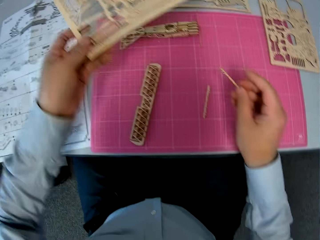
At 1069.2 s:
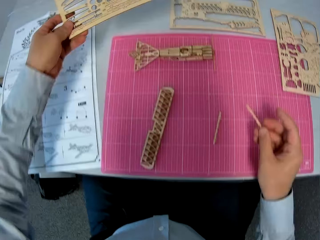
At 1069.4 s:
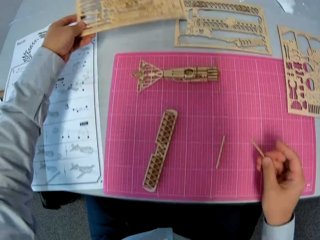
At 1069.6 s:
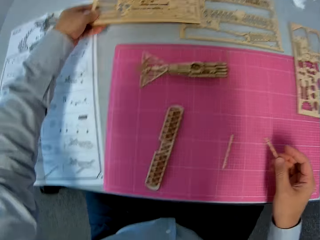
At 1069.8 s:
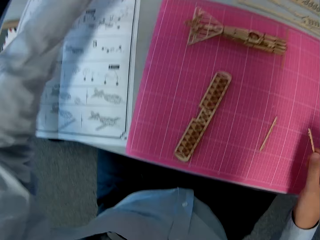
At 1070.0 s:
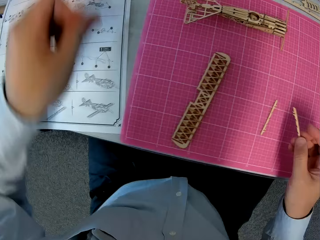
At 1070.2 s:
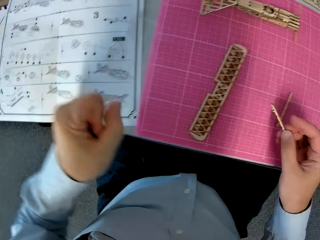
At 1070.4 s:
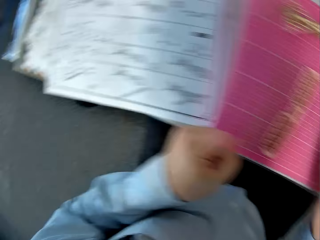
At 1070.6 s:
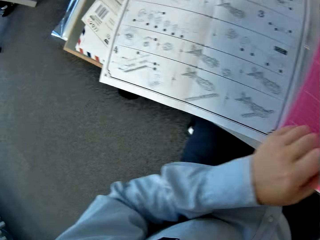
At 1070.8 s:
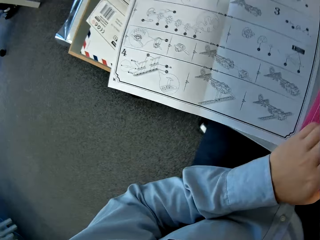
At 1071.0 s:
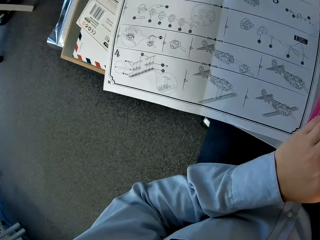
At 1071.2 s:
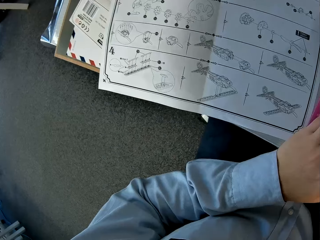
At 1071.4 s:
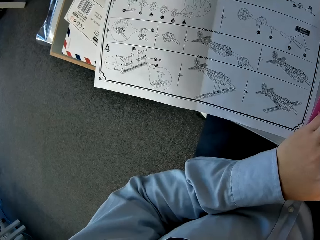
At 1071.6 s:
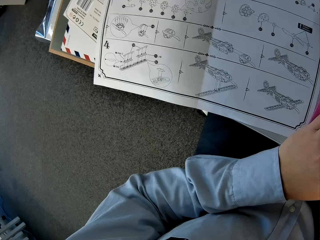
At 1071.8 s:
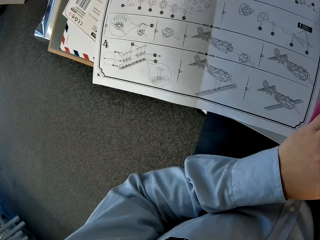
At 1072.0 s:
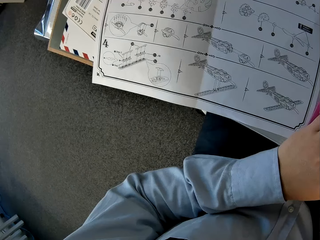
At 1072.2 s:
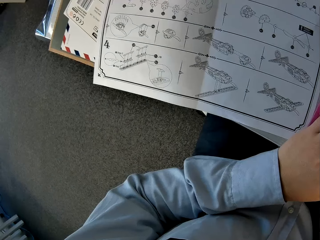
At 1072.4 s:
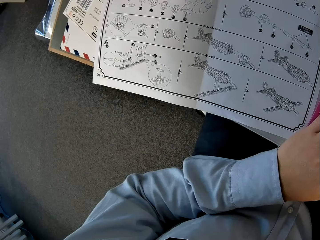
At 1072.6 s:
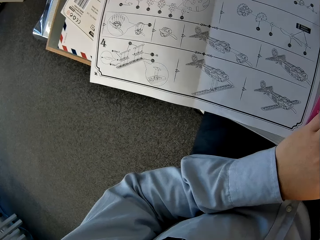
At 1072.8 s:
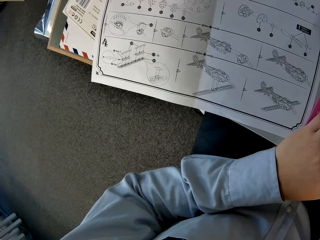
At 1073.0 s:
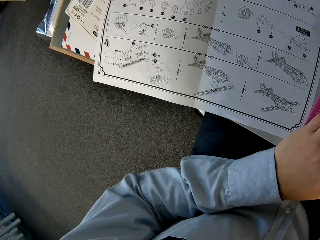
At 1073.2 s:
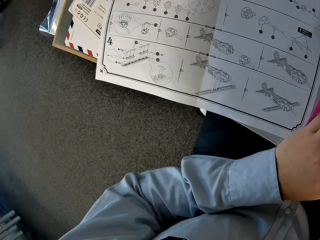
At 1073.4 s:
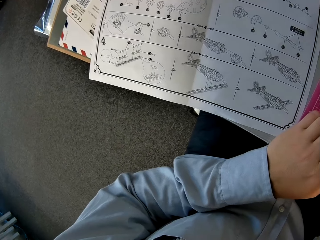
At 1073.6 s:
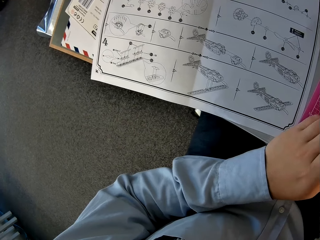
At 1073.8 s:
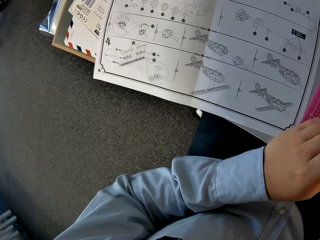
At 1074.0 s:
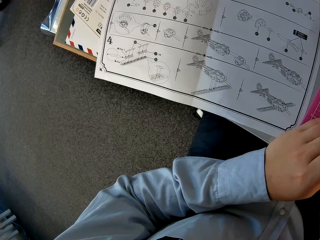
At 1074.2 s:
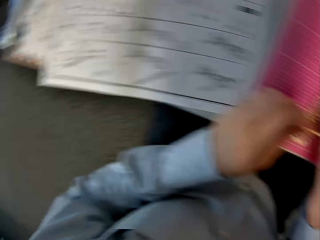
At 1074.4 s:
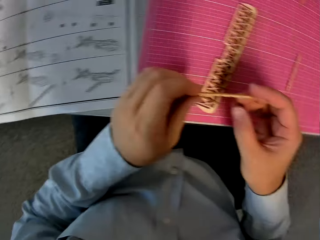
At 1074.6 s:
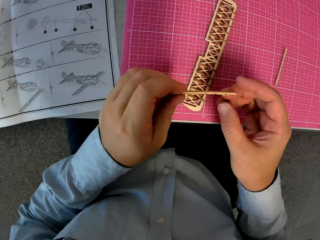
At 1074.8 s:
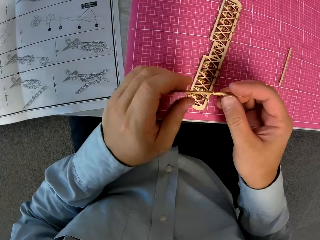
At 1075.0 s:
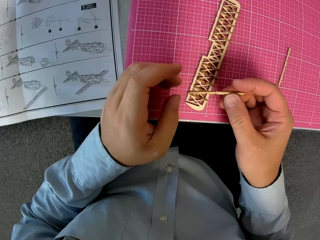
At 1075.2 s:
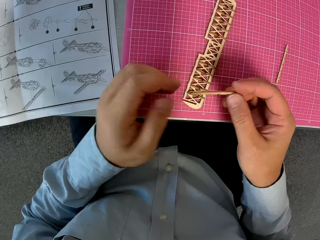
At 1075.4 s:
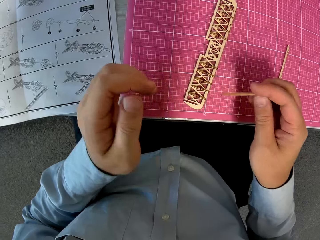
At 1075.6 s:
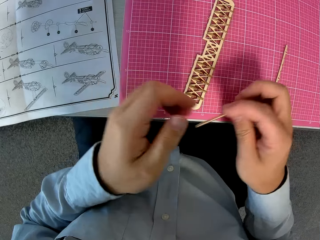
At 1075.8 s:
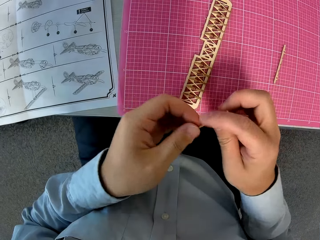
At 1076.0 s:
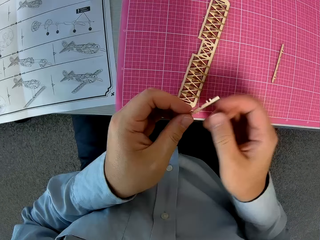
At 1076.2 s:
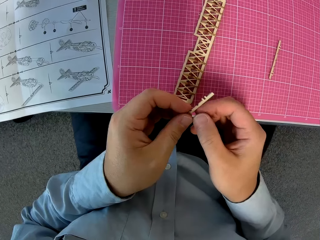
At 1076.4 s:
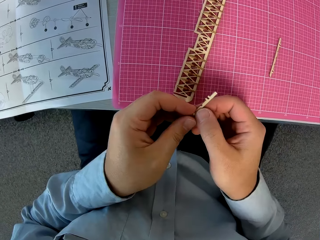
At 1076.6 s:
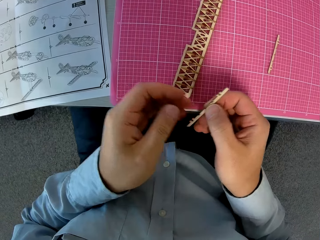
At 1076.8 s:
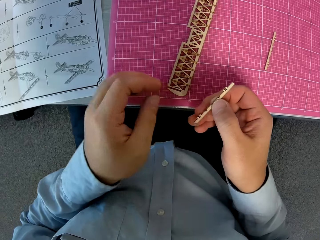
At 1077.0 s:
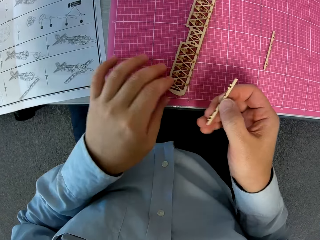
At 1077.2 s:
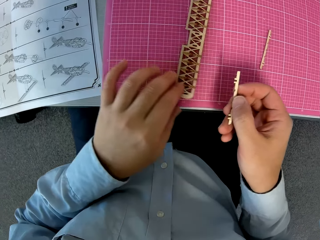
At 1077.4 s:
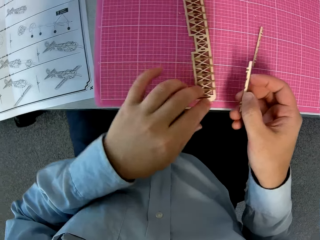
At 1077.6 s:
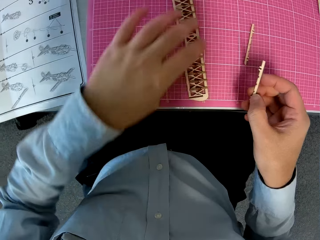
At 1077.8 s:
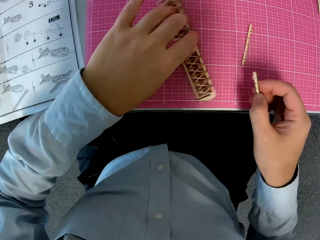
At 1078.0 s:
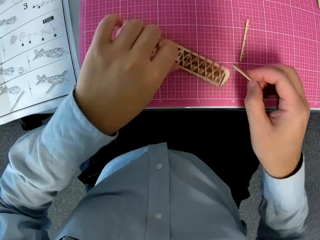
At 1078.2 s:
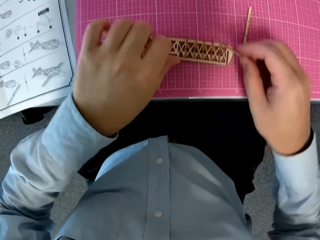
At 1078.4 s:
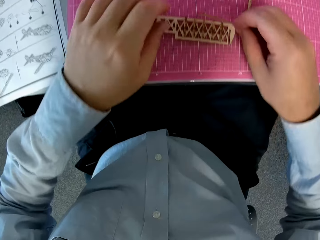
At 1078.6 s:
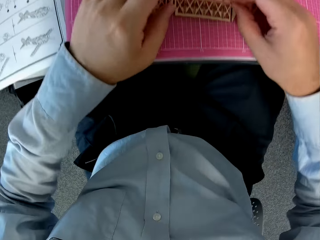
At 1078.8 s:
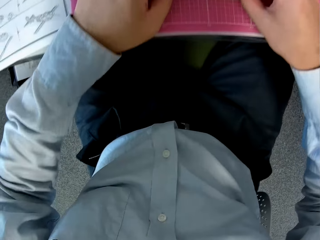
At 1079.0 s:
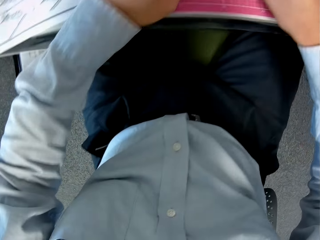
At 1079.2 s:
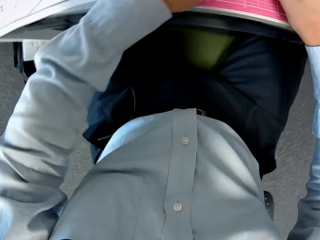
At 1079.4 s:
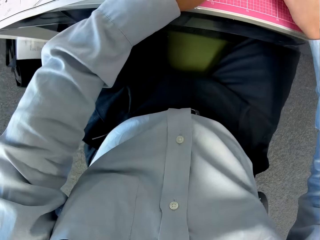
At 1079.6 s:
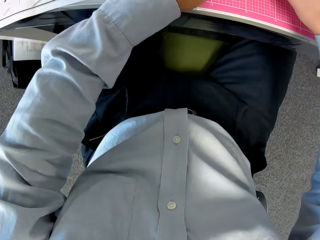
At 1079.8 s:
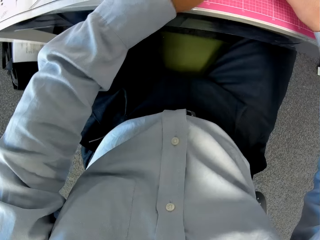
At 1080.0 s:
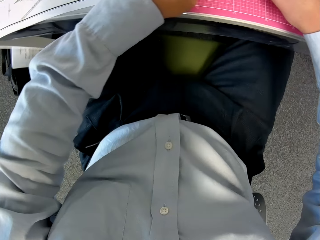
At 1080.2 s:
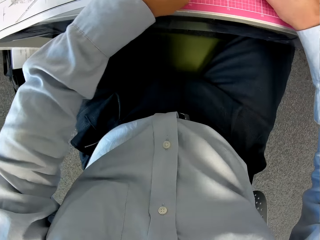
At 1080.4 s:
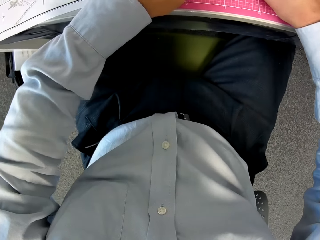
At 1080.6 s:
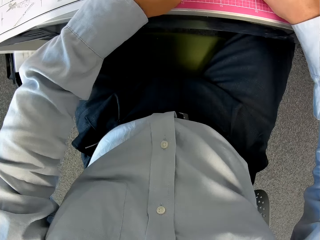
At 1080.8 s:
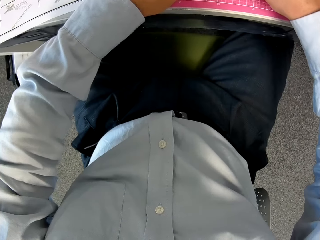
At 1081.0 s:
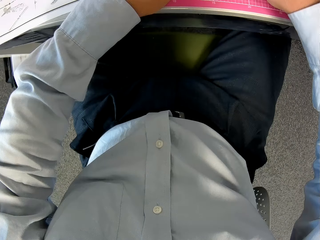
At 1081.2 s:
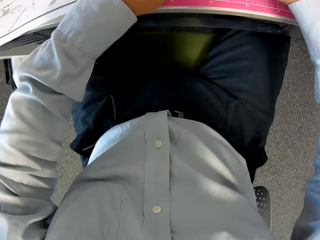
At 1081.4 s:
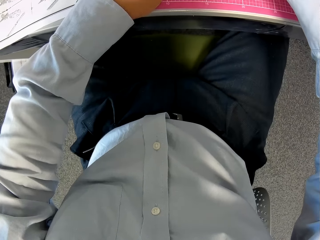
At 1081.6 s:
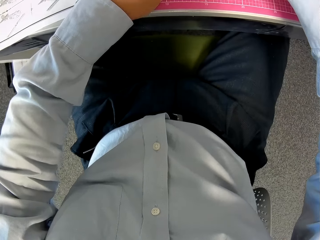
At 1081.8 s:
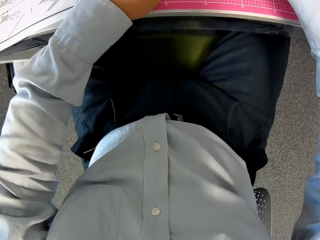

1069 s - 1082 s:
The camera wearer places the wooden sheet on the table beside the instruction manual. He glances at the instruction manual. He passes the airplane model part to the right hand. He passes the airplane model part to the left hand. He passes the airplane model part to the right hand. He moves the airplane model part. He turns the attached wooden pieces on the cutting sheet. He attaches the wooden piece in his left hand to the attached wooden pieces.

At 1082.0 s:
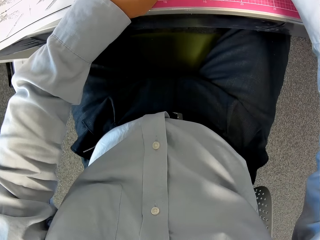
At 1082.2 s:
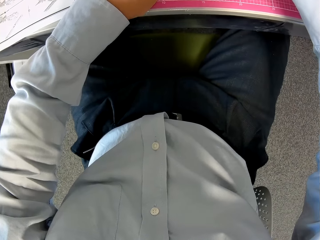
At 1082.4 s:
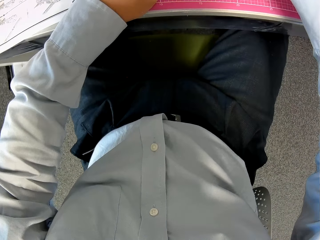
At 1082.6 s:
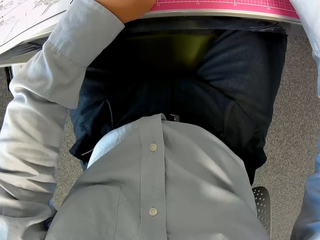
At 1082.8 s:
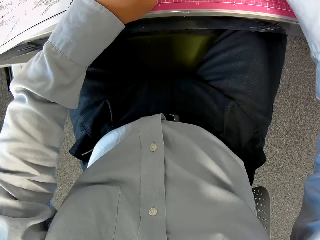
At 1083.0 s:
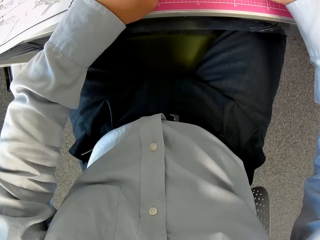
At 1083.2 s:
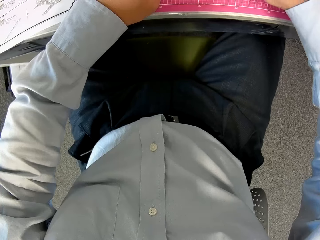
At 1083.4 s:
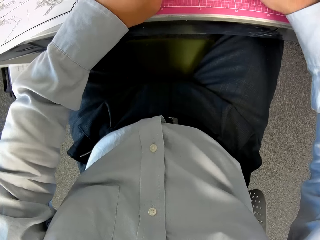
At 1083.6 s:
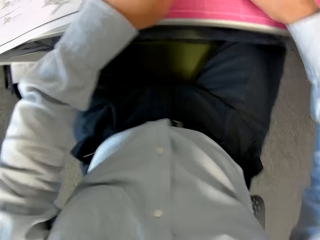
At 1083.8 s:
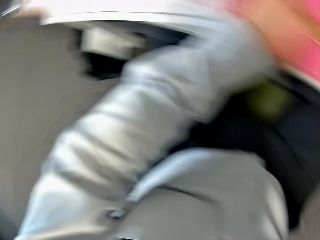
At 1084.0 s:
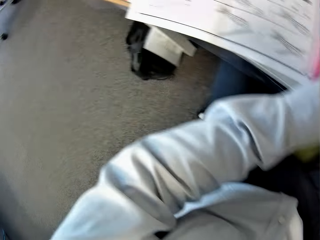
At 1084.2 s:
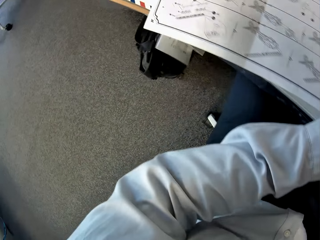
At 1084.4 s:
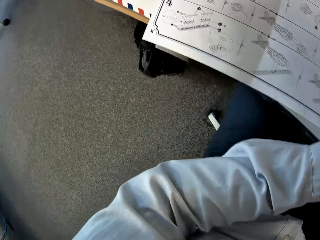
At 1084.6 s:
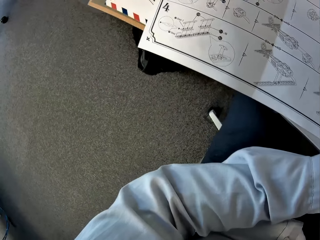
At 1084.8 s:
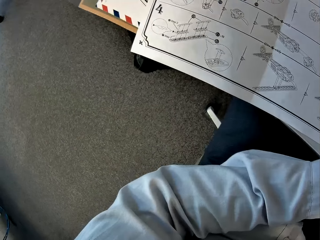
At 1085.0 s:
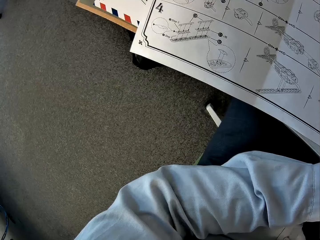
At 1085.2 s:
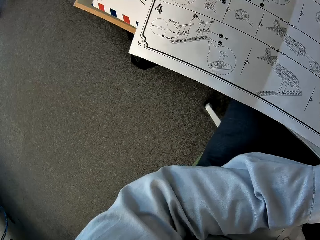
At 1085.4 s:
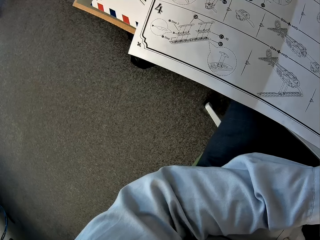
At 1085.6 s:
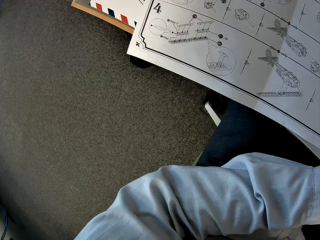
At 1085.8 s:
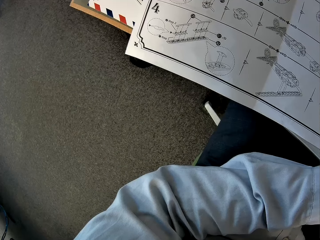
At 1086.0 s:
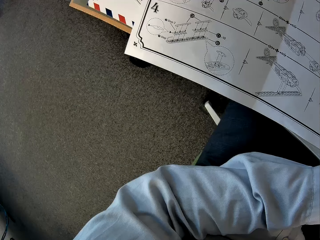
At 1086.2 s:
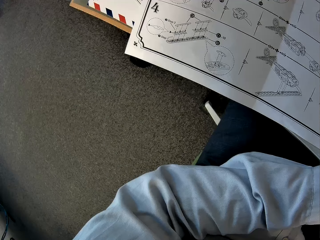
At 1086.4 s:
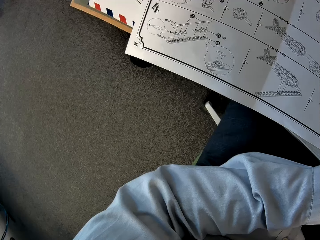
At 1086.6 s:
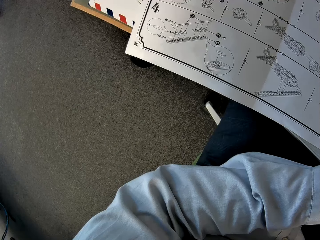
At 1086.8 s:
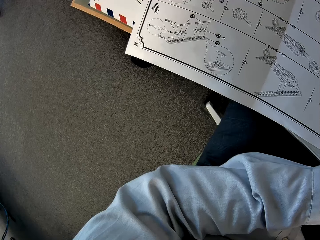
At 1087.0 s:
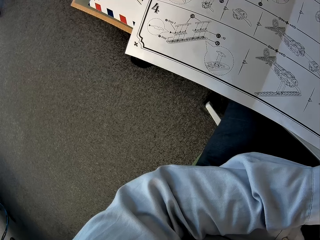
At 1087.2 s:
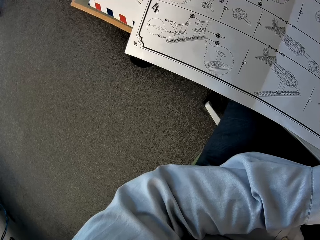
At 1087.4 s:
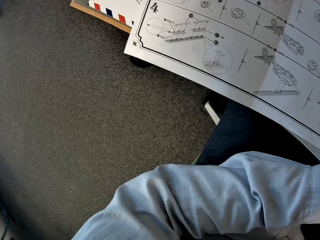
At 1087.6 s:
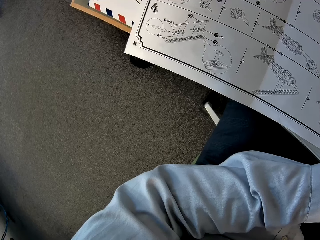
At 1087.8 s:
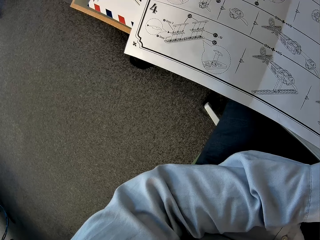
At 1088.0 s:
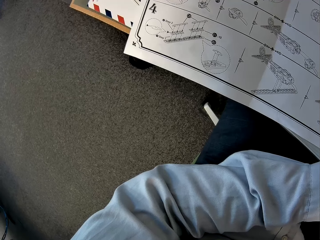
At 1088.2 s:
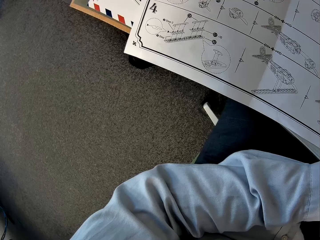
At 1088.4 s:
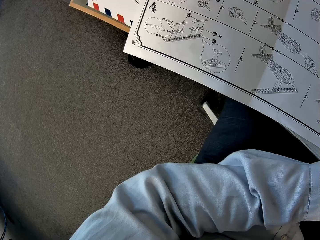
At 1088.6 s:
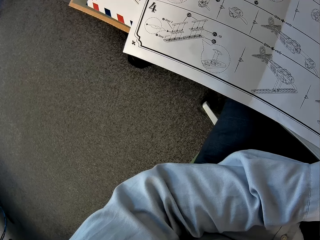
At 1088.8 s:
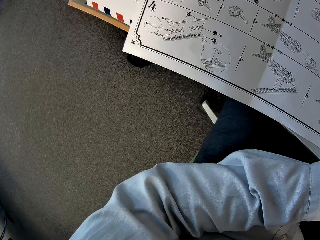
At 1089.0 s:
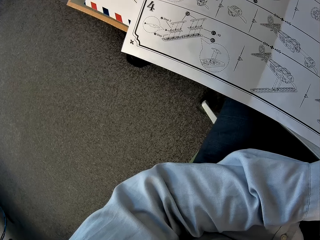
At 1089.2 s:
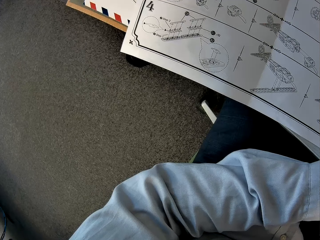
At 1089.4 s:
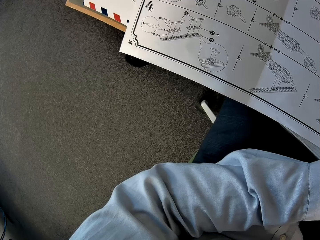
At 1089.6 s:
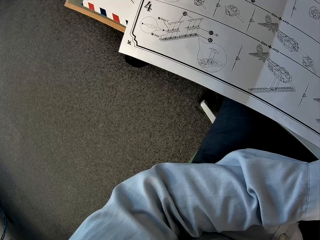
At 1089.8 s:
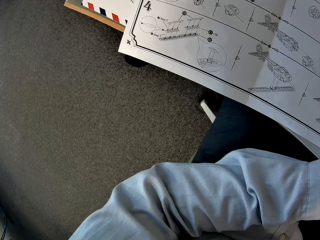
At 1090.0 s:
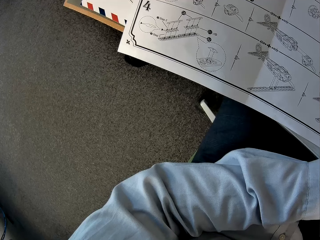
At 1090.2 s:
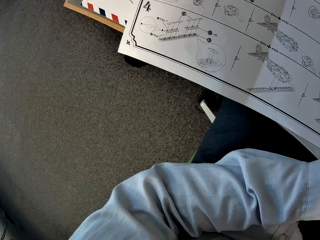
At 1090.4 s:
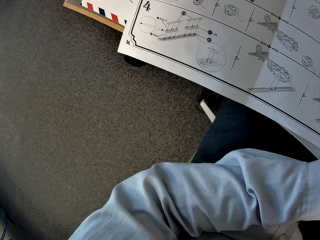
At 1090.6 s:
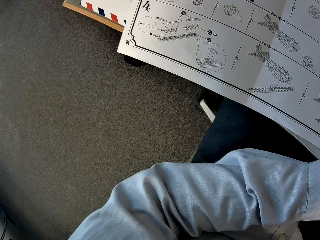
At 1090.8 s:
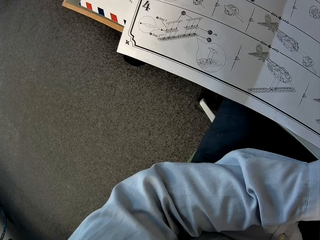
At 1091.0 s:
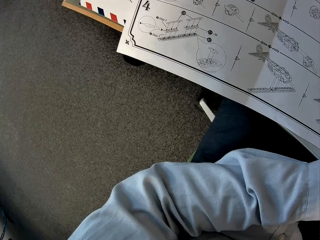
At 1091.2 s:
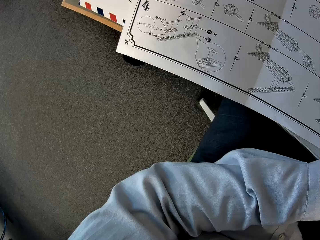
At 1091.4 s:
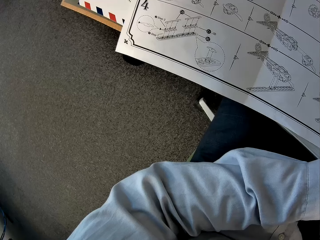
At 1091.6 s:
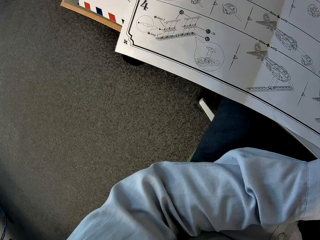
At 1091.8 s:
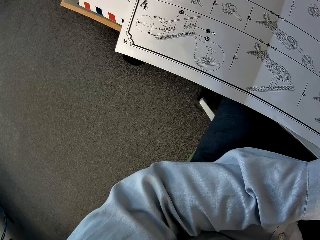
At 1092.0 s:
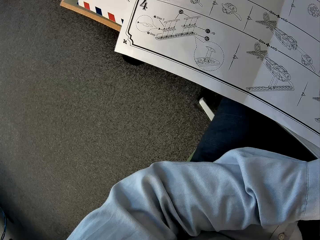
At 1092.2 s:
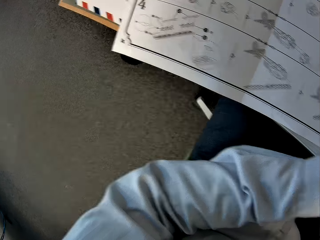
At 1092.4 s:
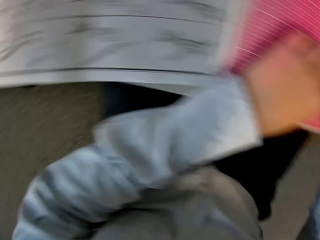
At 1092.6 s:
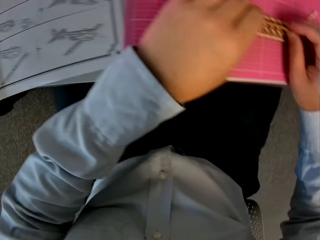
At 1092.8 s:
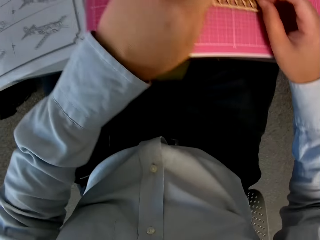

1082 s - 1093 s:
The camera wearer glances at the instruction manual.
